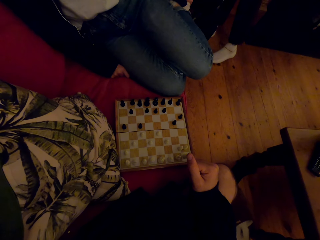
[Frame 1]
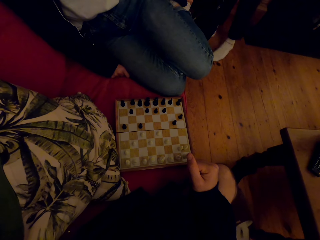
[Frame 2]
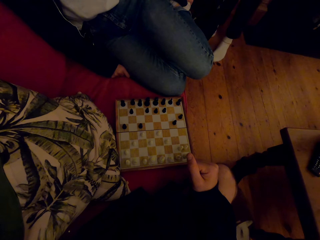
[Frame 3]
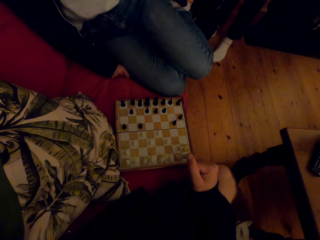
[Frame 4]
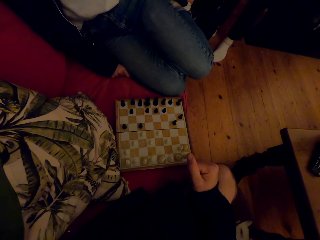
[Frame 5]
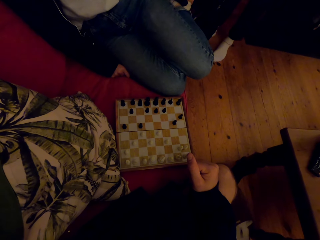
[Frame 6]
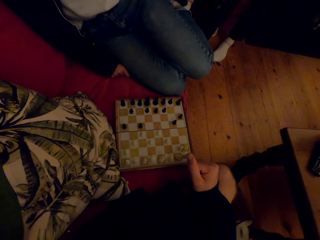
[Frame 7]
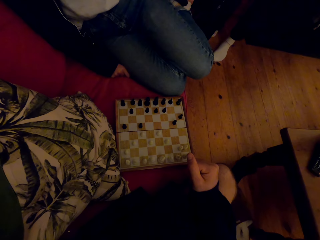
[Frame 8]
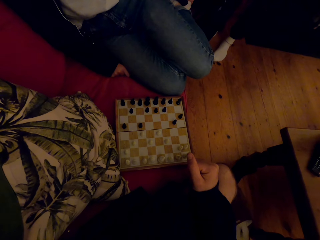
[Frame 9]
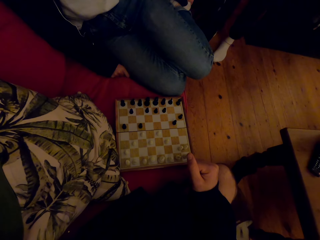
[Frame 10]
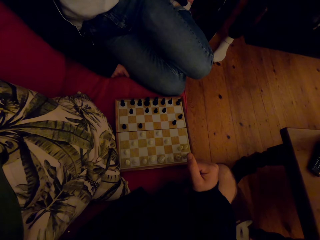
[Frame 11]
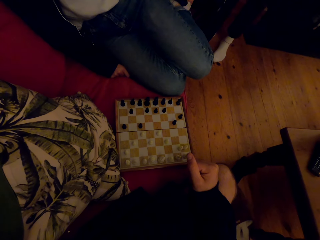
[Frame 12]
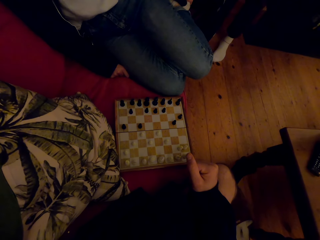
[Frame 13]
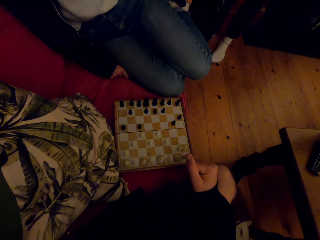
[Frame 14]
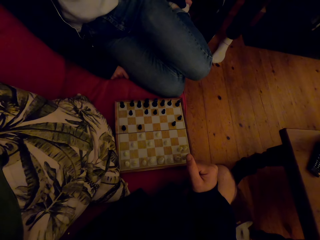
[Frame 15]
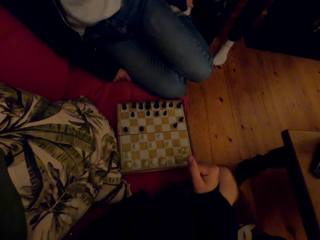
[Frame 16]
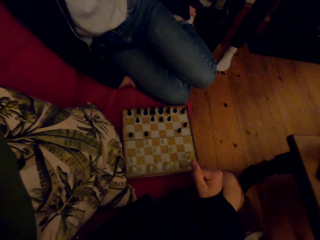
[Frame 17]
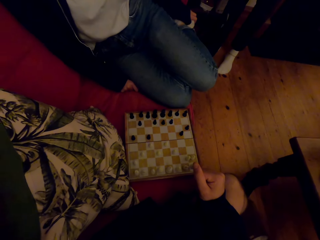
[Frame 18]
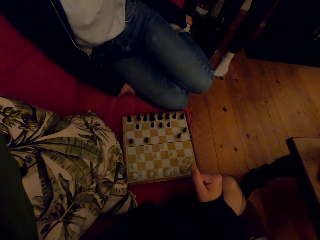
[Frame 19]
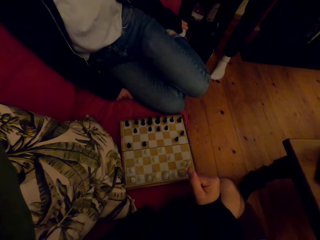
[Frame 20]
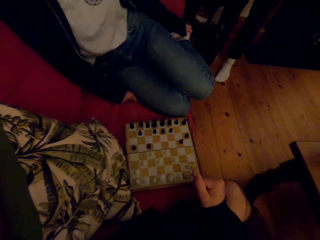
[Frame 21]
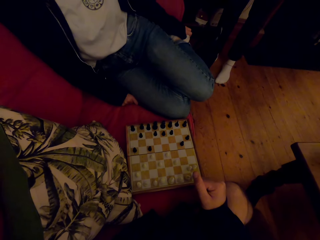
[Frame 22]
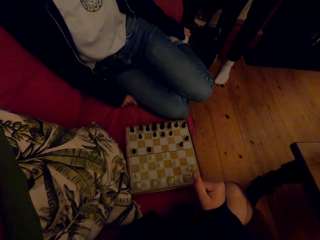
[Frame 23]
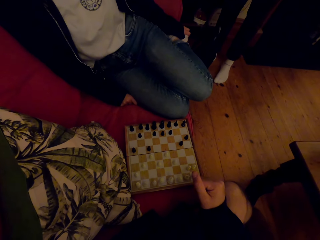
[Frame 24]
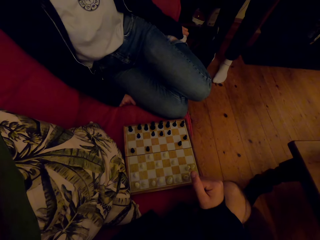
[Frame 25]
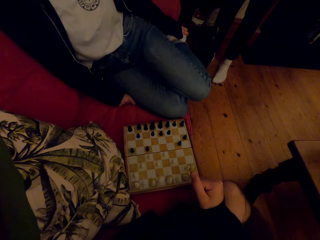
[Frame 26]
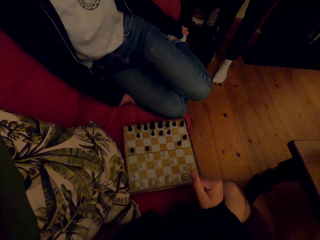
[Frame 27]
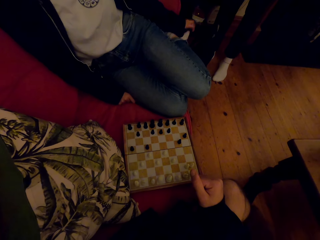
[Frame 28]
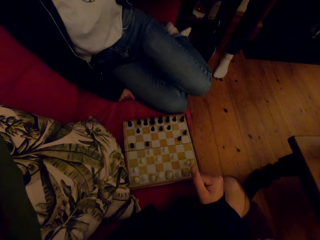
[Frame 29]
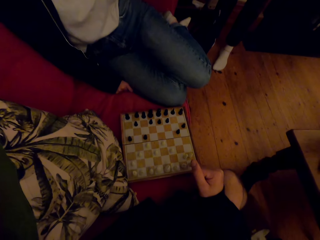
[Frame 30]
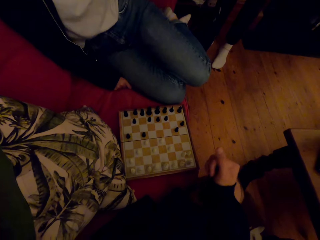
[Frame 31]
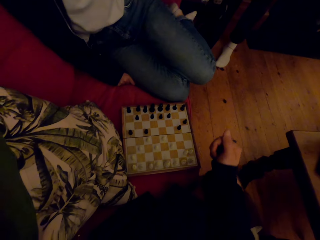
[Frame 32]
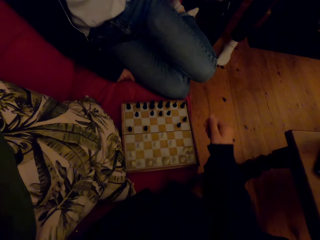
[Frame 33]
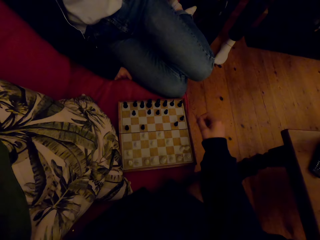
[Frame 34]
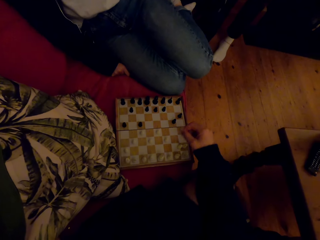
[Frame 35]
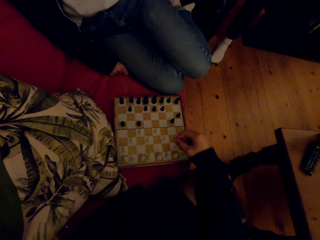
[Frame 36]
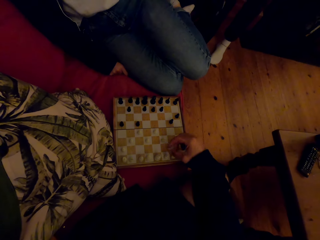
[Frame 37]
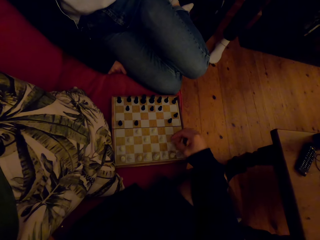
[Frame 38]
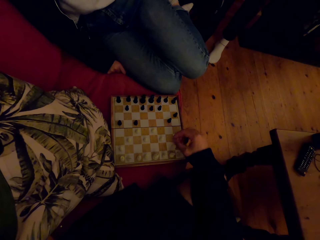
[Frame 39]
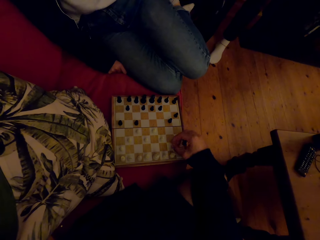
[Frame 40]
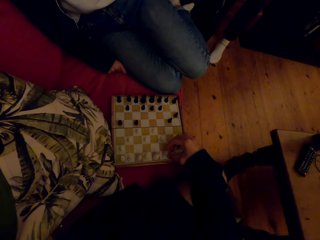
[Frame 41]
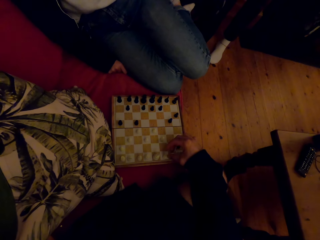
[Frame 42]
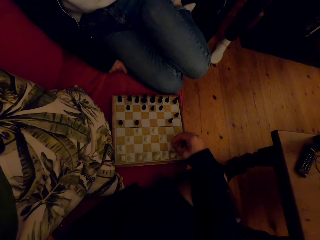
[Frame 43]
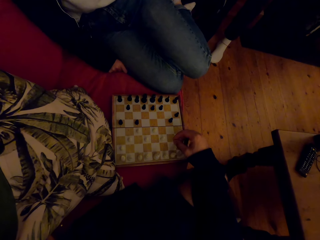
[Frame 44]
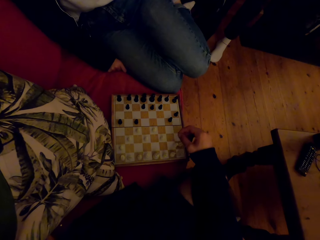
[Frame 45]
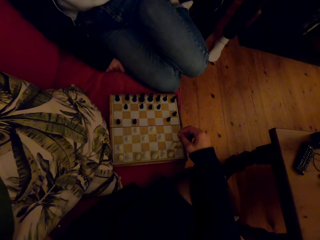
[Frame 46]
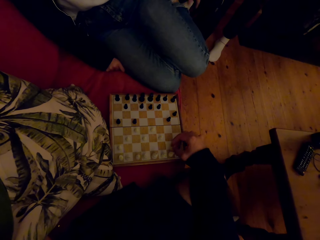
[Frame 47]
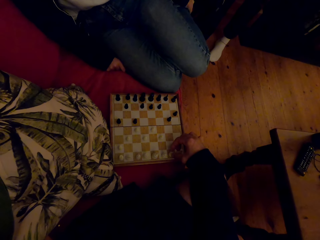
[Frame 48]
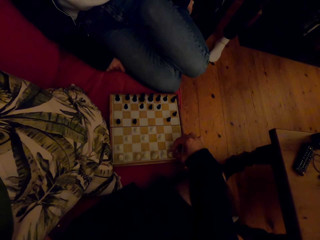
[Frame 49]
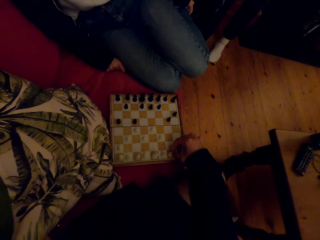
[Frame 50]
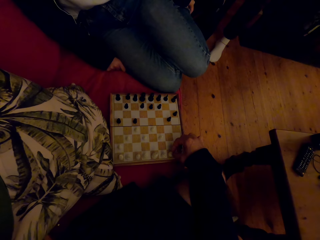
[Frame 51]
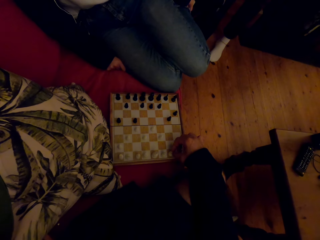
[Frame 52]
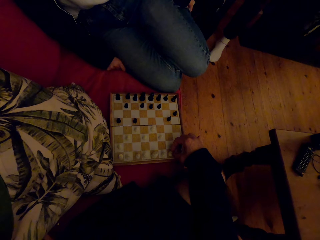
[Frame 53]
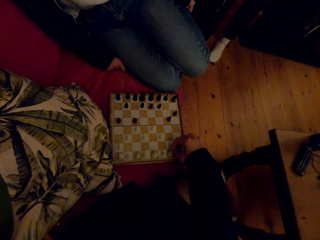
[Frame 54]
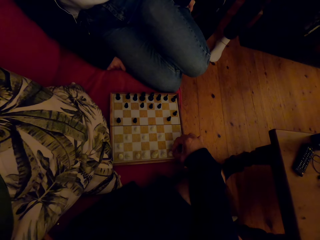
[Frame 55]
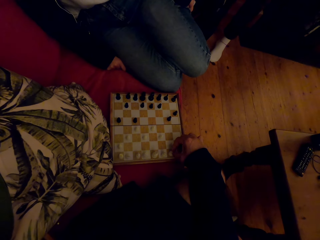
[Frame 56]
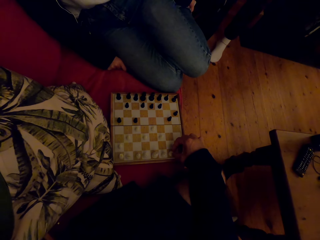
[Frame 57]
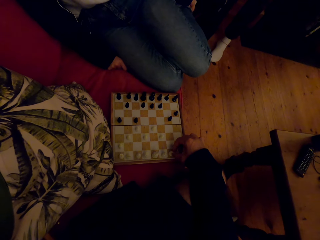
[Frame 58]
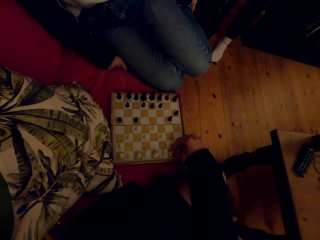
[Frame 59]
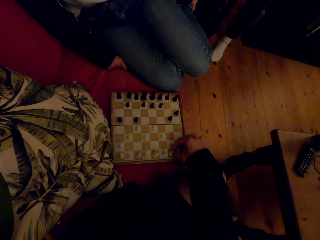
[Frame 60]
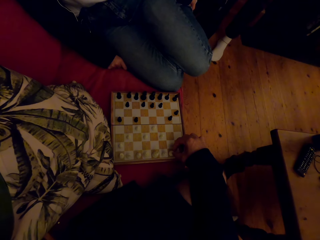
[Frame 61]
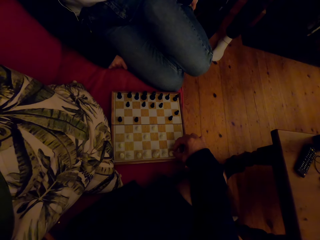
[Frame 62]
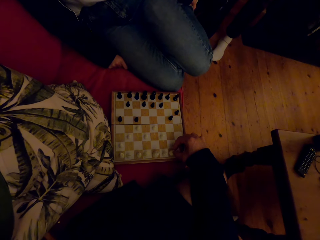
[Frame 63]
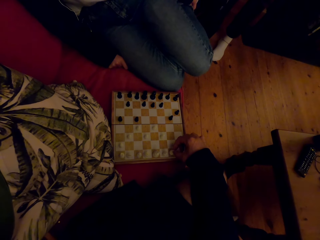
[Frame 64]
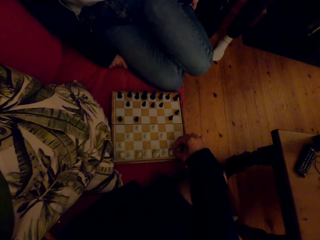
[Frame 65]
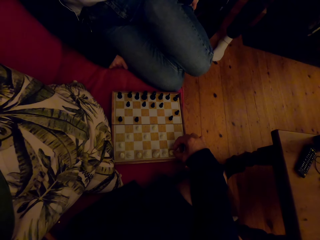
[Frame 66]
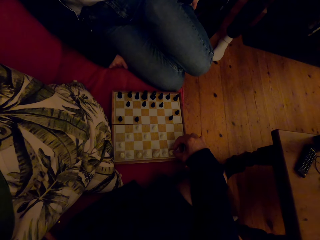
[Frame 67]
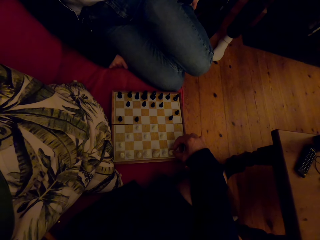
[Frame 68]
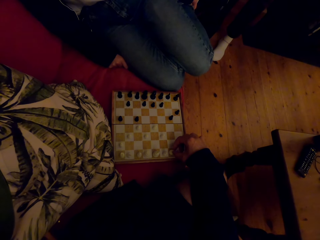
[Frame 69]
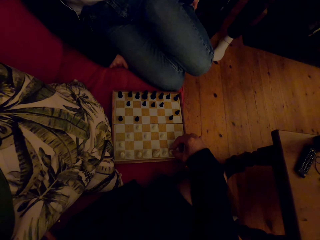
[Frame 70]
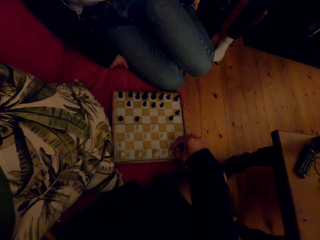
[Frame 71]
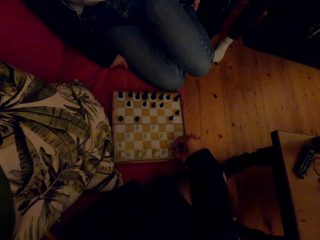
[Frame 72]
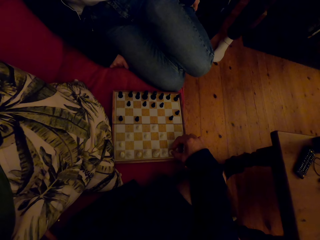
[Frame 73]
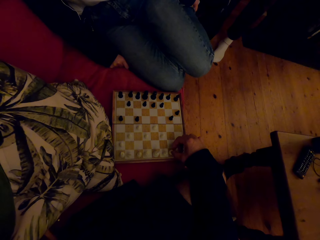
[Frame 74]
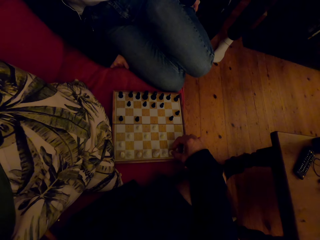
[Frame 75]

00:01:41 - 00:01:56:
A person stands in front of the camera wearer and another person. The other person interacts with the first person and the camera wearer. The camera wearer plays the chess game with the other person.

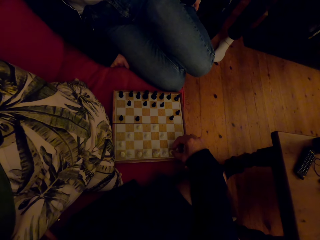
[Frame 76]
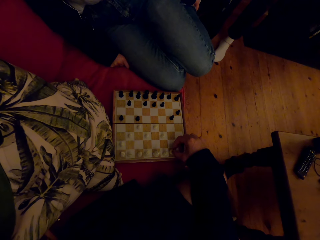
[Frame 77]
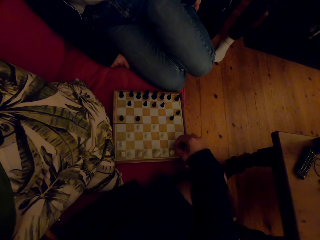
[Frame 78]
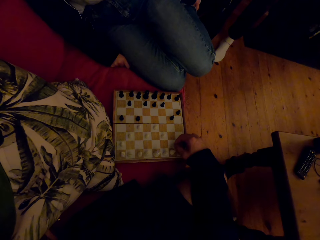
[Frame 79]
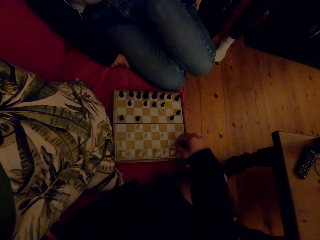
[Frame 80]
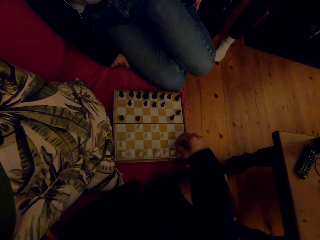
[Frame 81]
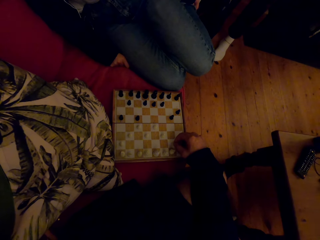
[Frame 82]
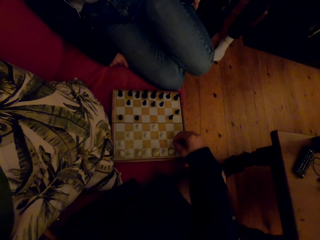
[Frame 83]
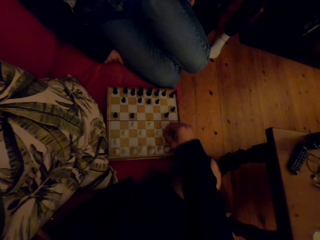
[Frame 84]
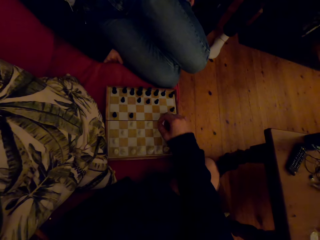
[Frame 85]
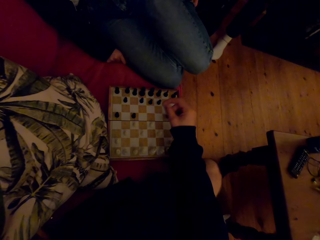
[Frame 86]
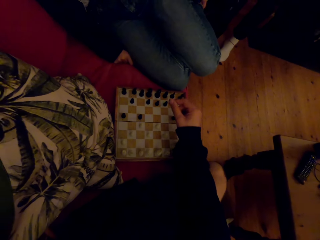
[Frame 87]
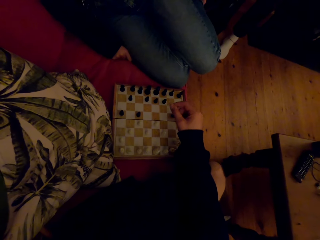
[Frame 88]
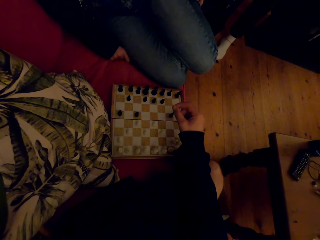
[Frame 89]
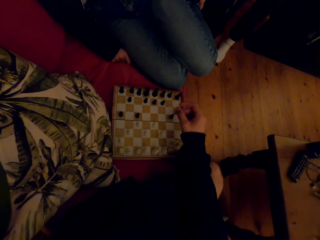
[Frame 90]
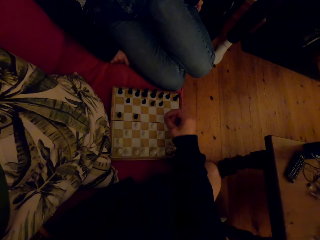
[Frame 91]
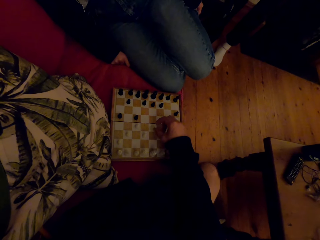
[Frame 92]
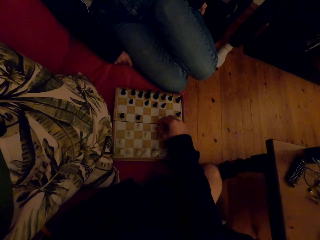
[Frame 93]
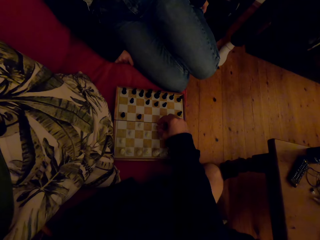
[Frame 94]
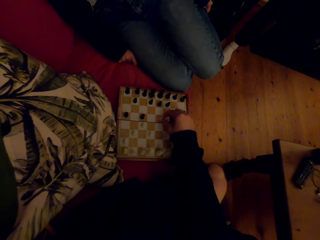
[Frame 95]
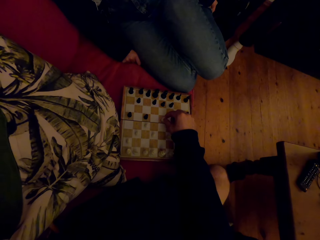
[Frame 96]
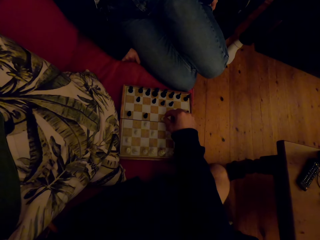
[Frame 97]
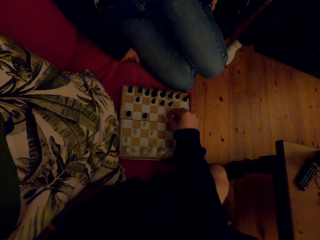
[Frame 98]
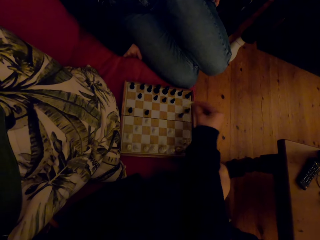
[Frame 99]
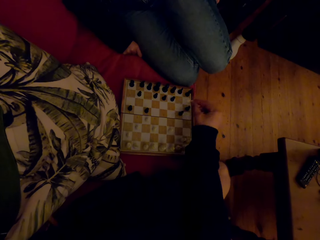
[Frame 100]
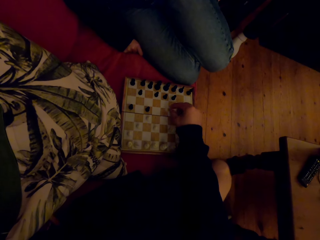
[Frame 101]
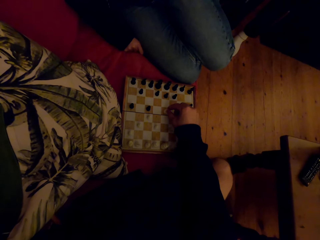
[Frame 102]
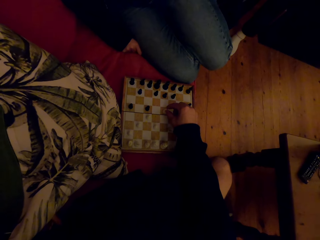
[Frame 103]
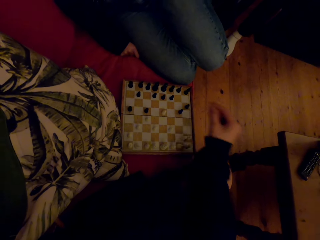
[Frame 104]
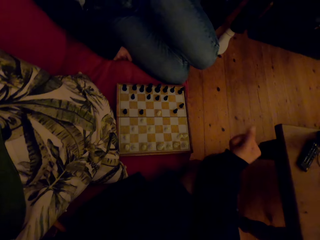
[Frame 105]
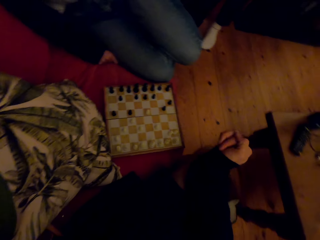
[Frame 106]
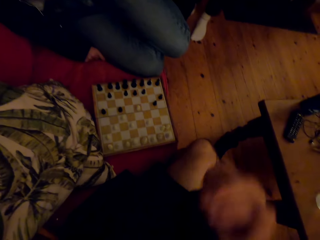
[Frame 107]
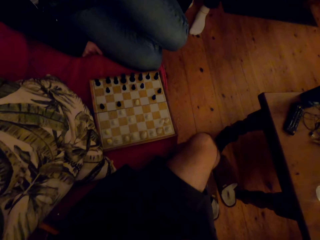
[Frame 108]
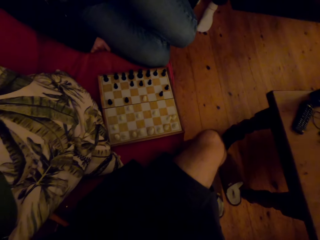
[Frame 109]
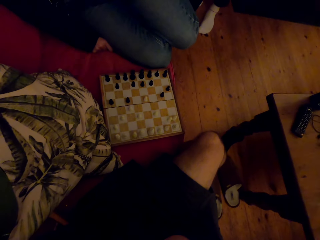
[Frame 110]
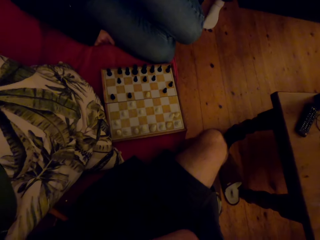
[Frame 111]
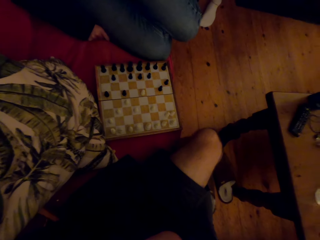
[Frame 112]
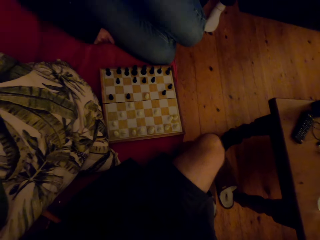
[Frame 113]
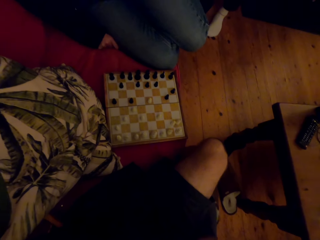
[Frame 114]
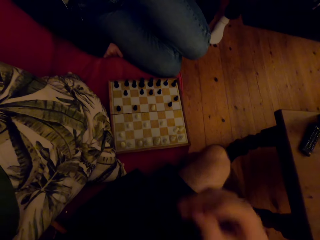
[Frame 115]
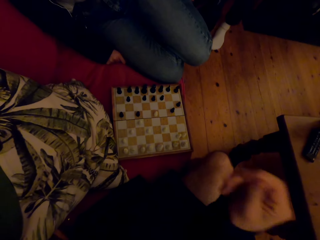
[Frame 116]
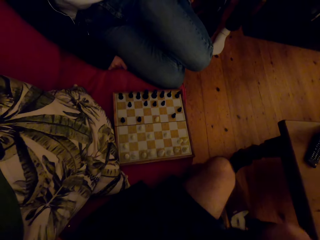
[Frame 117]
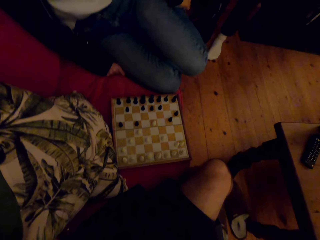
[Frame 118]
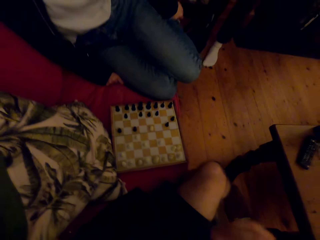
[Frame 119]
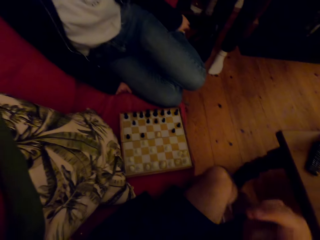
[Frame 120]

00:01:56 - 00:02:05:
The camera wearer raises the hand. They talk to a person.
